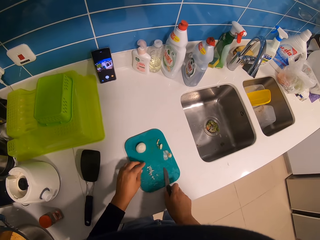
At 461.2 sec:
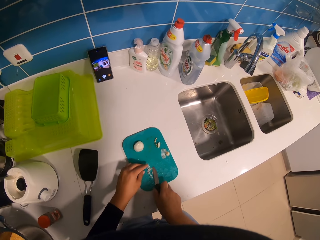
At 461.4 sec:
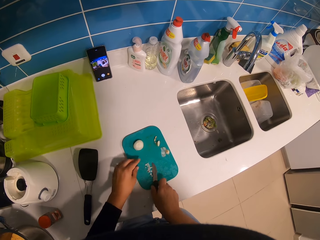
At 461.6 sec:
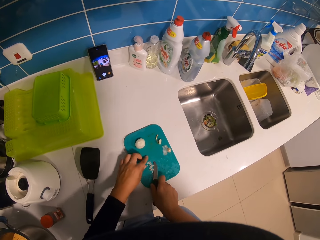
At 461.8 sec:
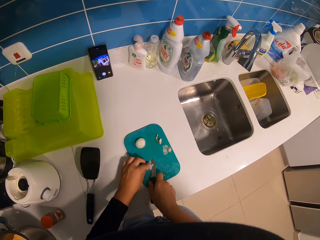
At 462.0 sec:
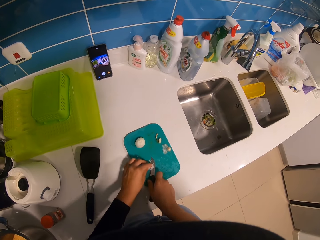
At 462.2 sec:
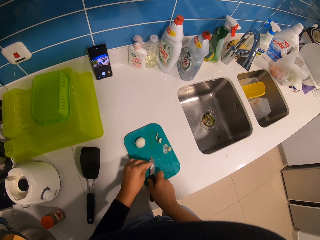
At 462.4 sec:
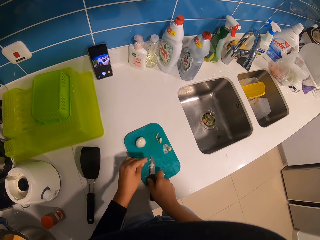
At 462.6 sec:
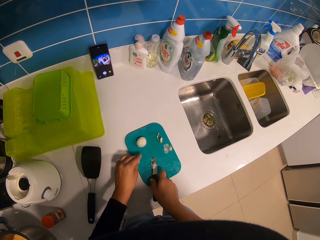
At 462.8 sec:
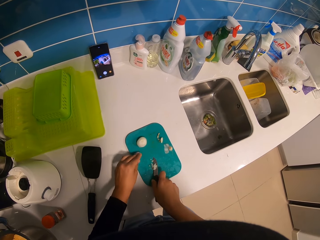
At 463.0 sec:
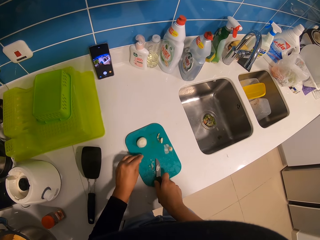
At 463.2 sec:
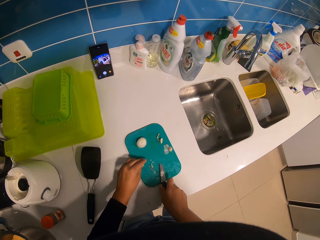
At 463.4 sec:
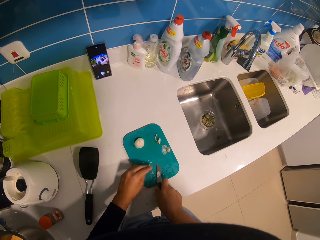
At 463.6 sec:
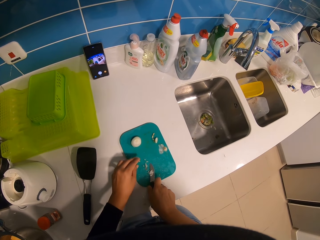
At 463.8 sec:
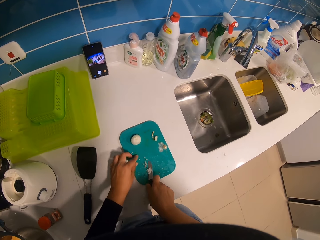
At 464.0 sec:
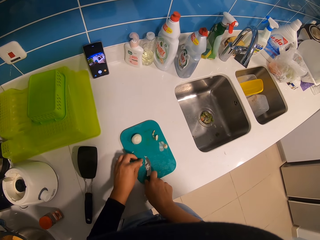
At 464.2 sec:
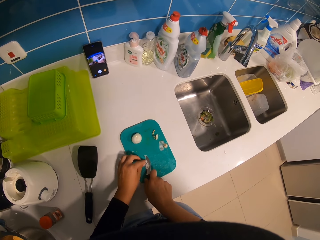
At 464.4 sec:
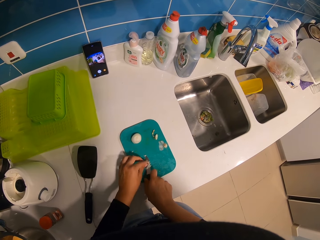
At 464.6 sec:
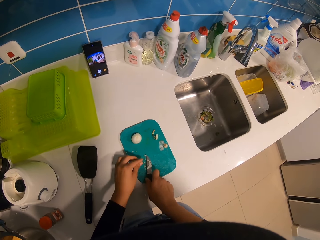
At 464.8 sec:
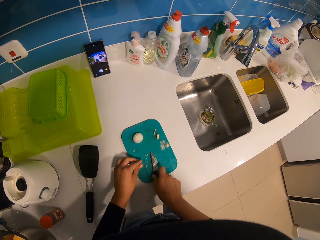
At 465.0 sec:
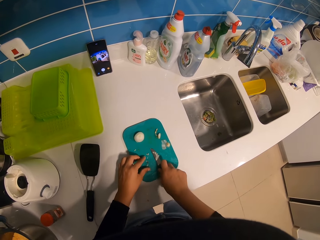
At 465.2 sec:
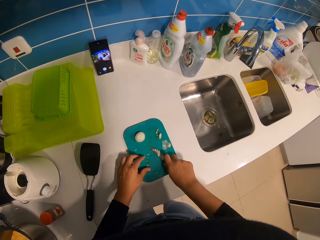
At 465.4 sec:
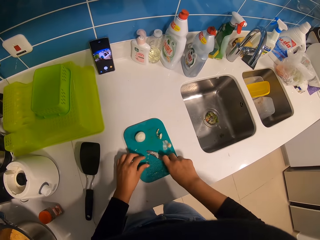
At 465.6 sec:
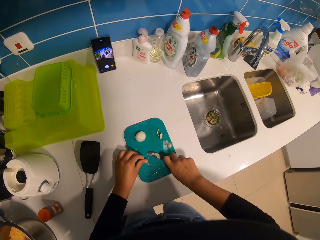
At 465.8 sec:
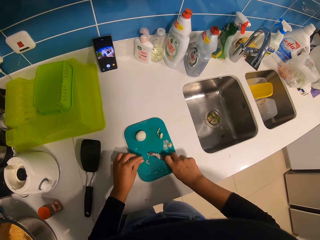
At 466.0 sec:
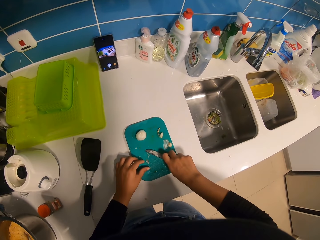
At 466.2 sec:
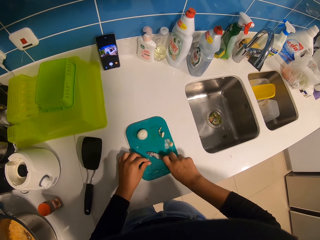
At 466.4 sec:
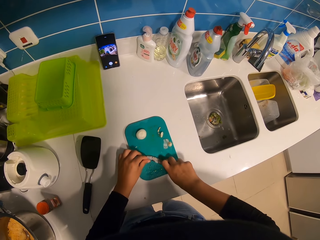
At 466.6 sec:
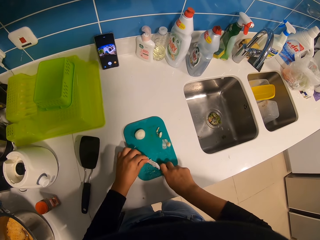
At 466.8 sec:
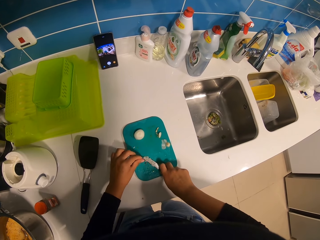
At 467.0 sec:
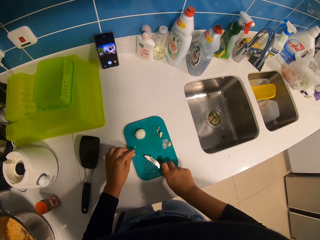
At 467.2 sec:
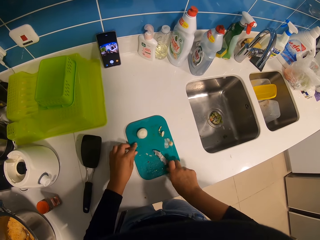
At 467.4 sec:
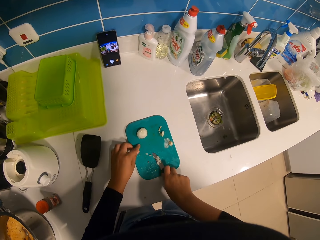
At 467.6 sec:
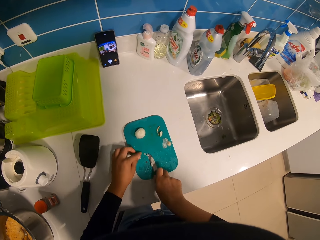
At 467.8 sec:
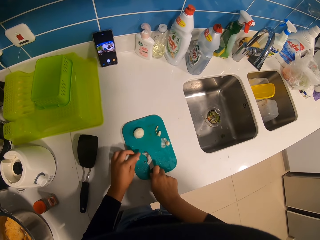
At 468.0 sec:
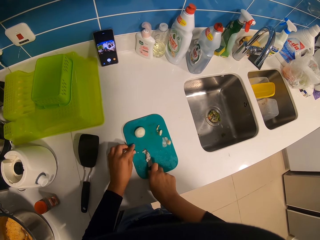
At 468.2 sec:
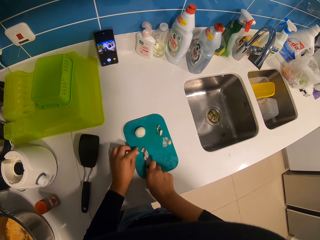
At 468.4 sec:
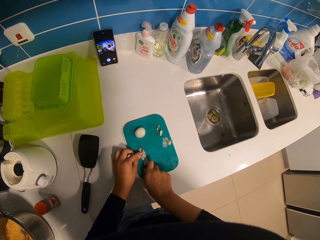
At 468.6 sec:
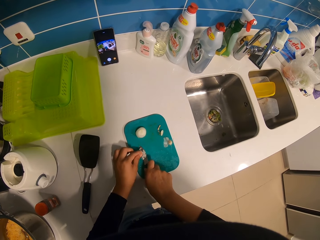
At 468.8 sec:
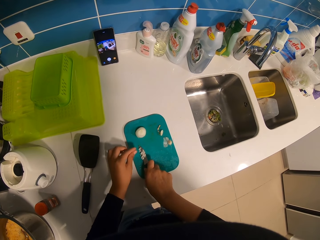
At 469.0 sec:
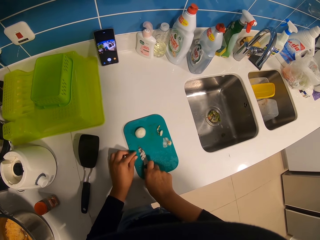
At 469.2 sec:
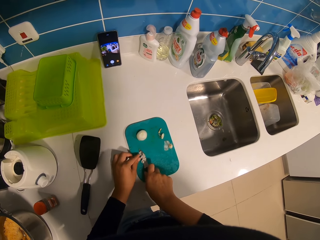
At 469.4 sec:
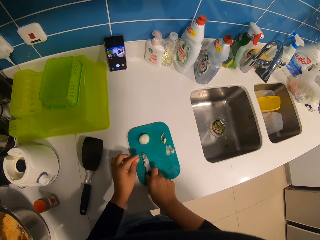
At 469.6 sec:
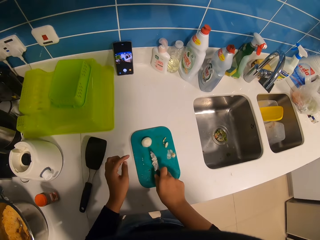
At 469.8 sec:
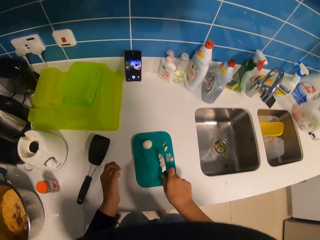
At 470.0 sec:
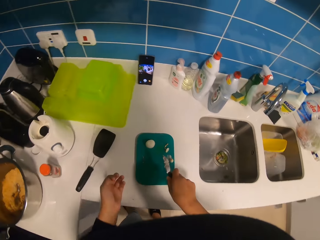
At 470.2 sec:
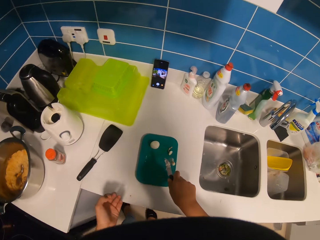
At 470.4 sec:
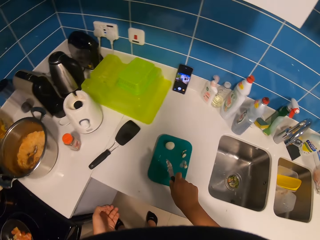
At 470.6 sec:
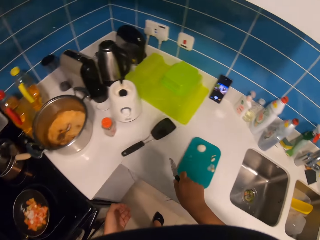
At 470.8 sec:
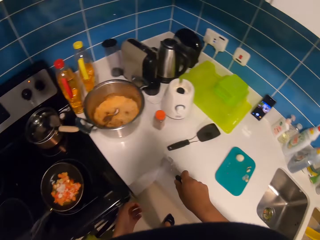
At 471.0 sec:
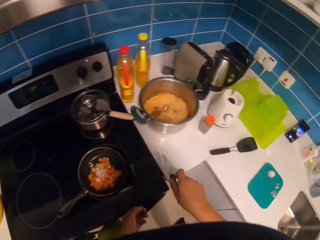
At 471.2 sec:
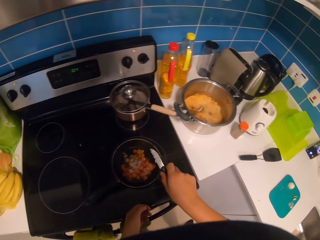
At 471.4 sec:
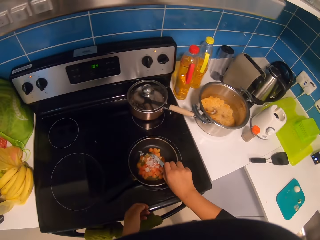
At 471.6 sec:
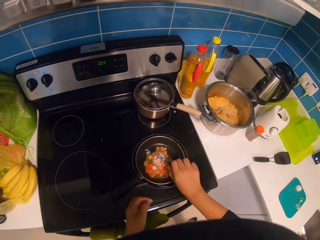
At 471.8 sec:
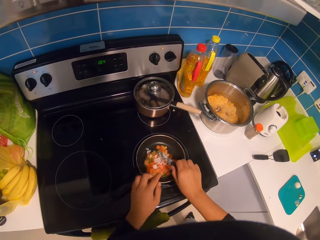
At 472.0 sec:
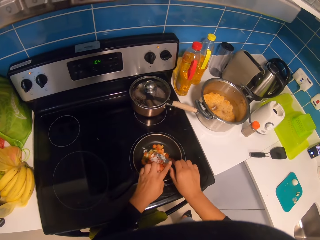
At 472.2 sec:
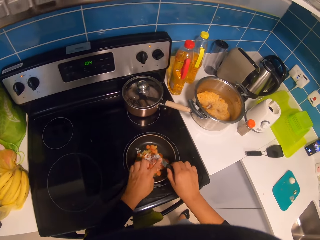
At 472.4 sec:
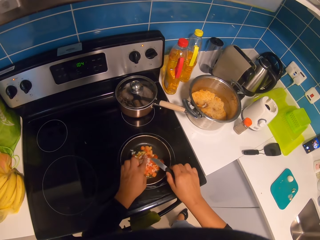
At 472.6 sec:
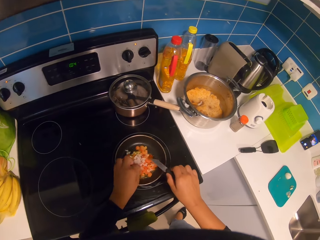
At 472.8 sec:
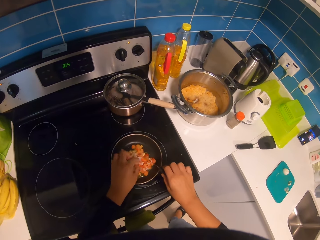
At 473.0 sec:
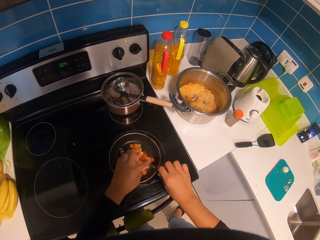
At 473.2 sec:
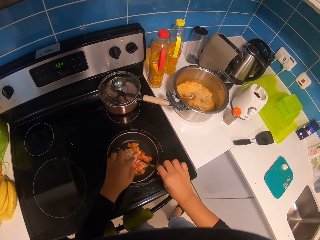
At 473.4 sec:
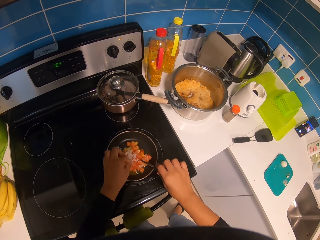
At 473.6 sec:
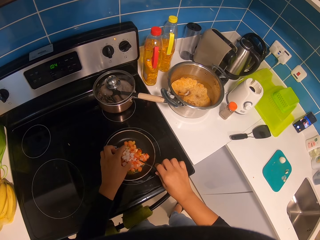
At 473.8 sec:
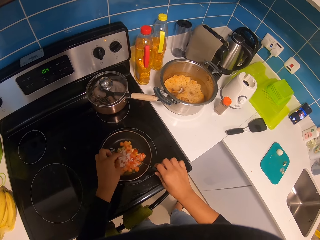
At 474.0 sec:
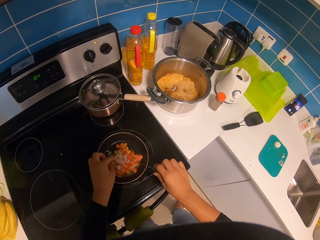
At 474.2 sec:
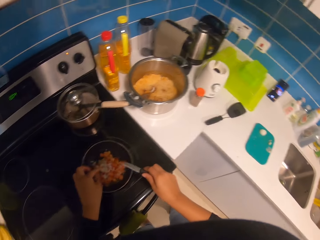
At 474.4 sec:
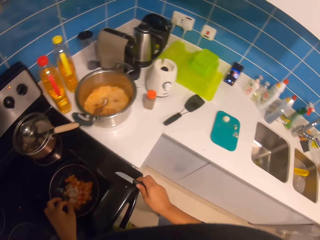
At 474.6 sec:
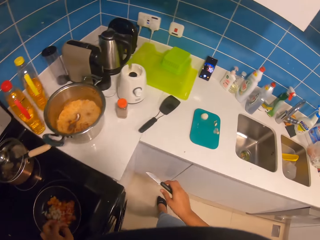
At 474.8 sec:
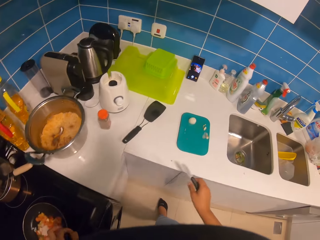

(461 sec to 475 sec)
The camera wearer places the onions or garlic in the cooking pan.

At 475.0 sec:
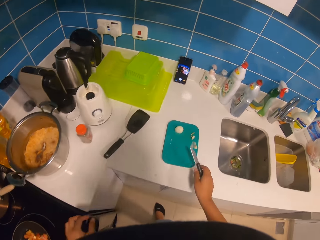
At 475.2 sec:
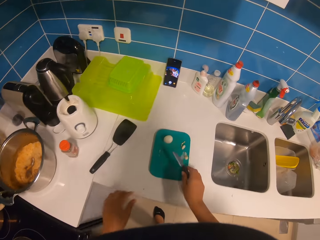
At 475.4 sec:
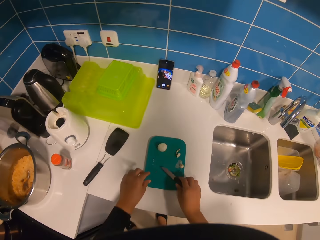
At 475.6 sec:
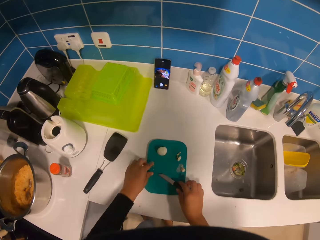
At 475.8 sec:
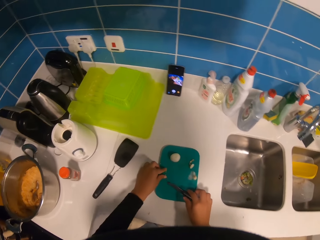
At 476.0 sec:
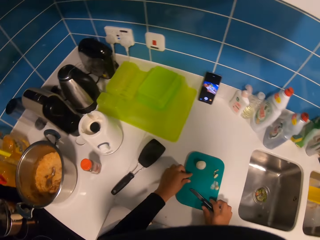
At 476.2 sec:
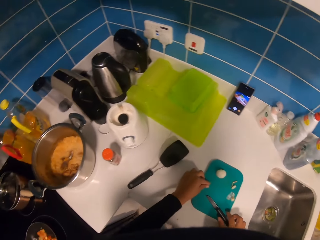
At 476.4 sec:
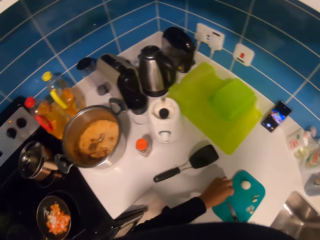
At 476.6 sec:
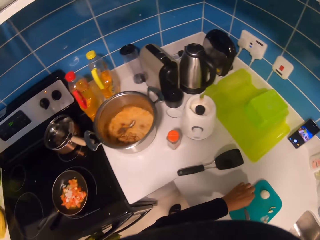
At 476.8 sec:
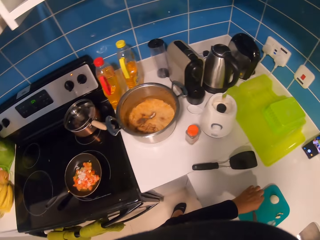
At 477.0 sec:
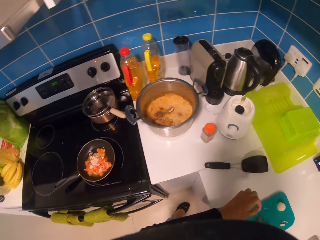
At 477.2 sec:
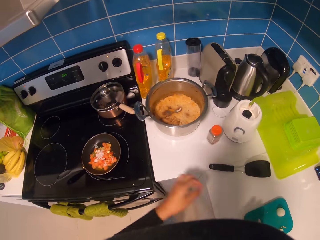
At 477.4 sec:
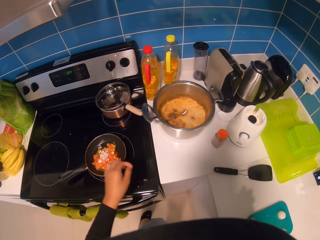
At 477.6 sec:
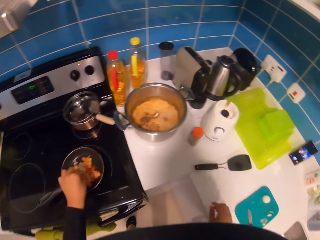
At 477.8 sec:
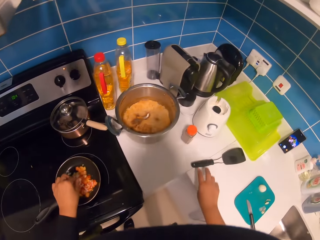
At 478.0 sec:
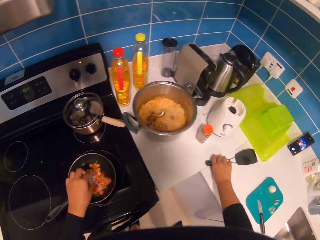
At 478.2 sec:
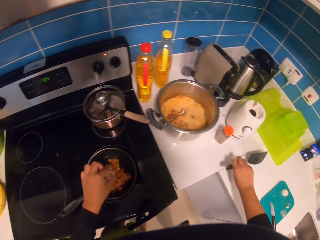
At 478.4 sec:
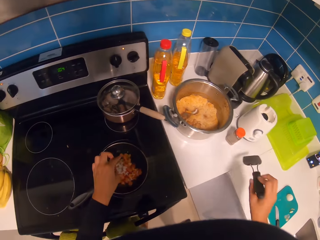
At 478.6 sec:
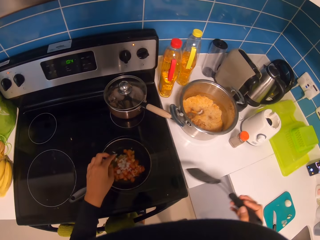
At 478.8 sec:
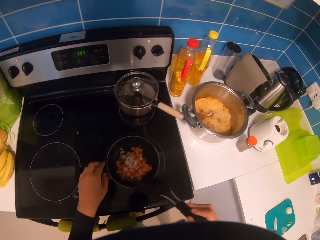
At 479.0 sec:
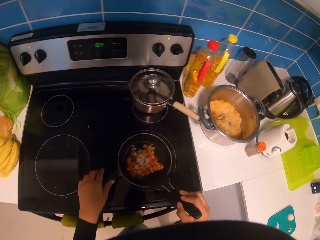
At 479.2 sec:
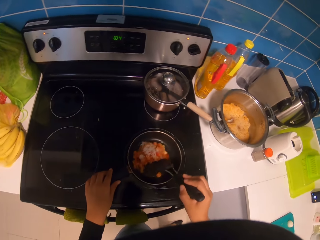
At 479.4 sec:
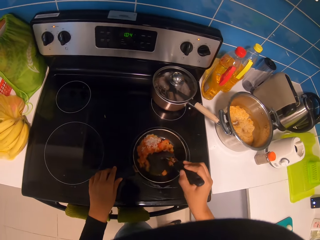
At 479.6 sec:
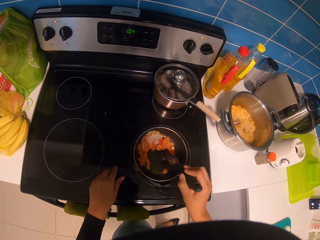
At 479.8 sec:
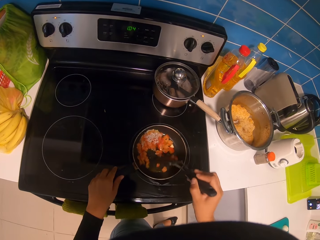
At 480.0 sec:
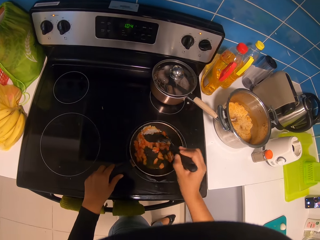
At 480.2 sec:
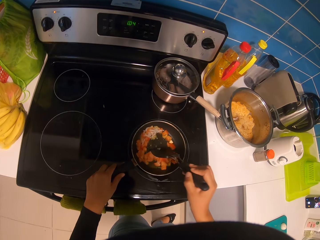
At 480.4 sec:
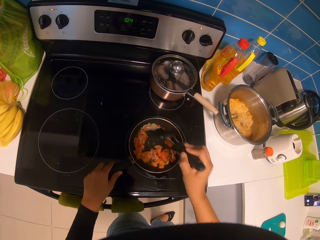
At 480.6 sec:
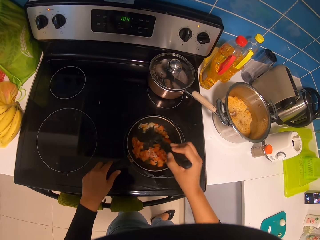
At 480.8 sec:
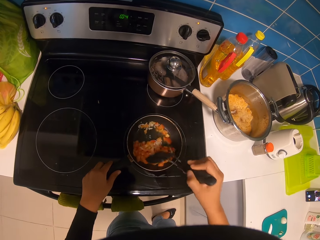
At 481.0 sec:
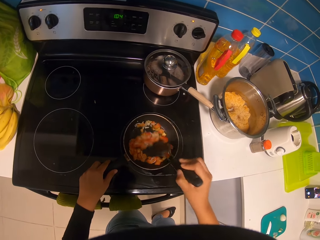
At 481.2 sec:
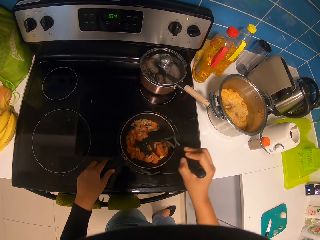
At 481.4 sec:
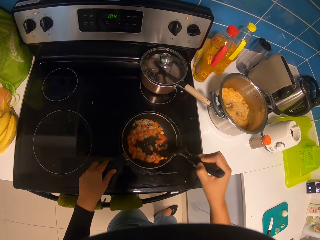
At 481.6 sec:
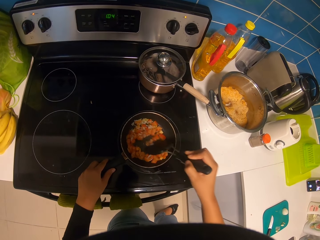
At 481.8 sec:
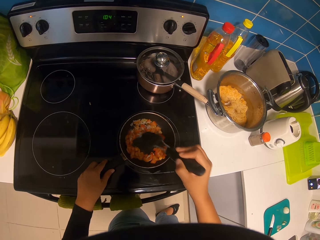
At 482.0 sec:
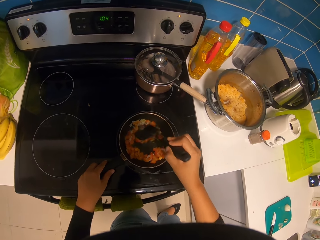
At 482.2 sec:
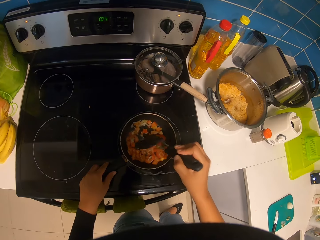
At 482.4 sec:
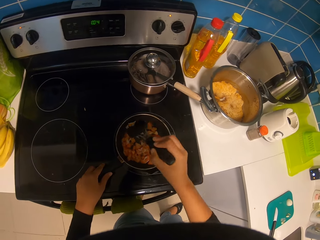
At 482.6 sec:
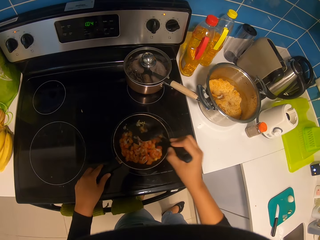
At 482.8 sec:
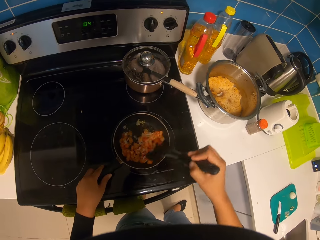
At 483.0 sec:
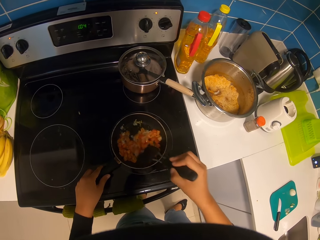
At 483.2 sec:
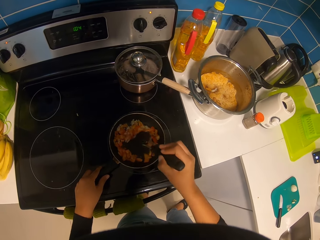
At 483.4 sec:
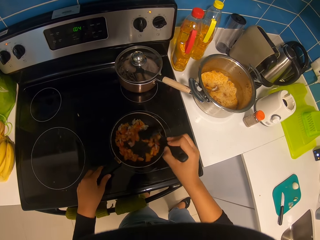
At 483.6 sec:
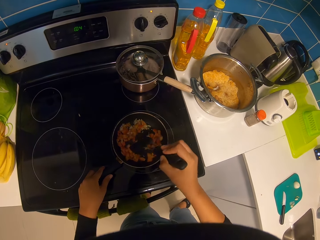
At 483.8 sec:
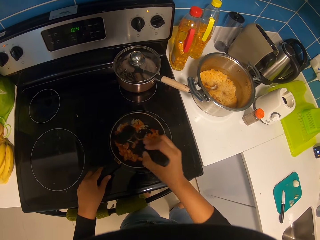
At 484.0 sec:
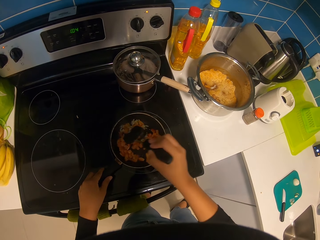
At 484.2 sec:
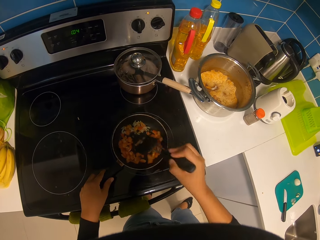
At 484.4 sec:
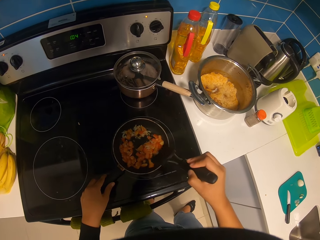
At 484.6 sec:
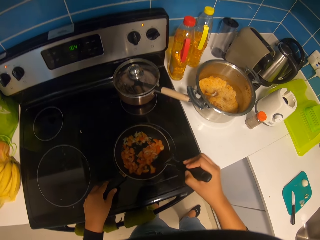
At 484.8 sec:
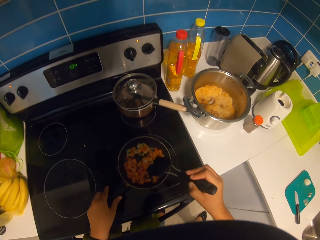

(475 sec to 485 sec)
The camera wearer collects the onion and puts the knife down. They place the onions or garlic in the cooking pan. They pick up a stirring spatula. They stir the mix in the cooking pan.
